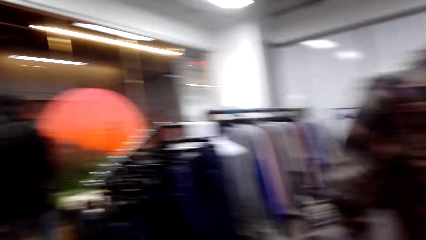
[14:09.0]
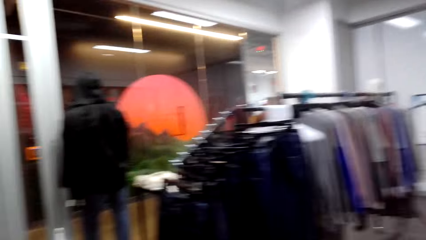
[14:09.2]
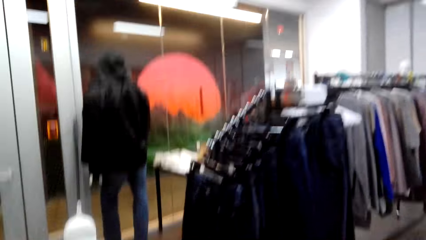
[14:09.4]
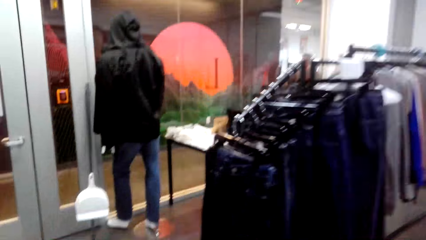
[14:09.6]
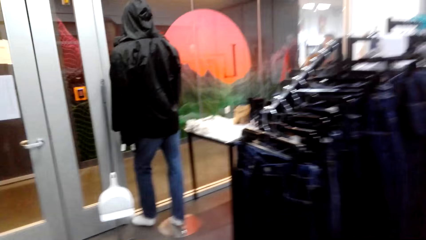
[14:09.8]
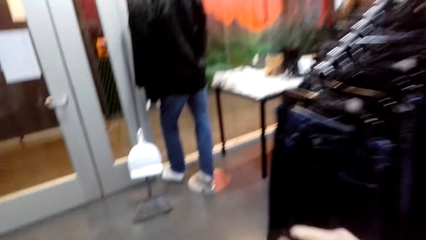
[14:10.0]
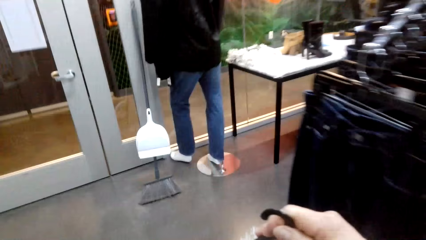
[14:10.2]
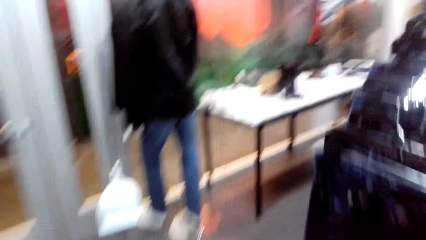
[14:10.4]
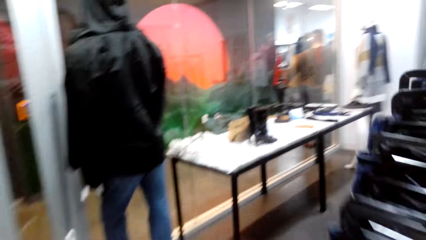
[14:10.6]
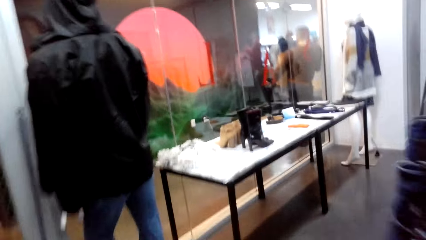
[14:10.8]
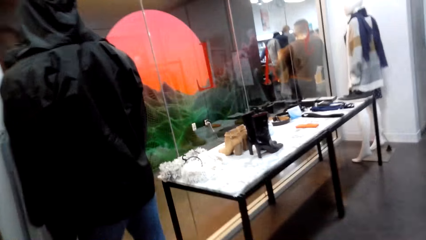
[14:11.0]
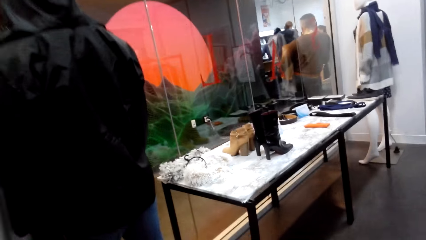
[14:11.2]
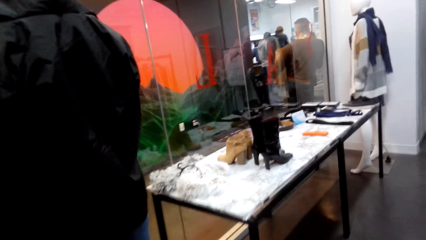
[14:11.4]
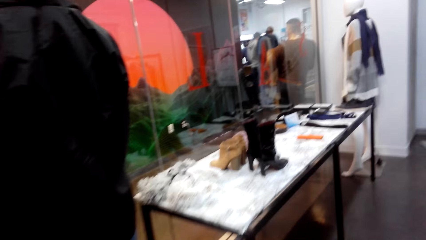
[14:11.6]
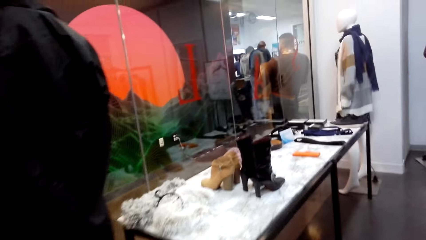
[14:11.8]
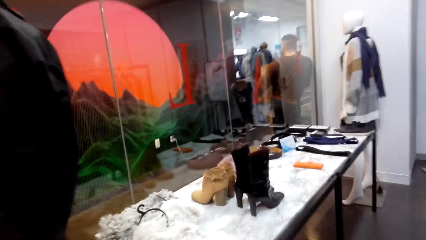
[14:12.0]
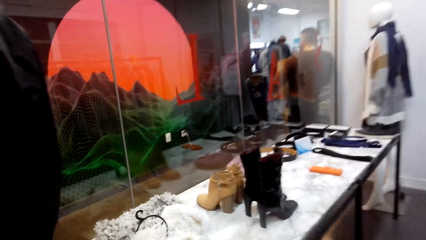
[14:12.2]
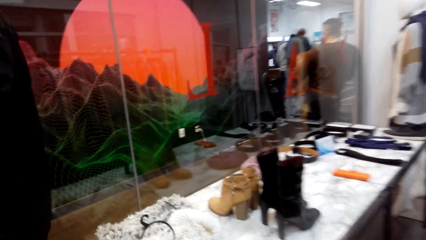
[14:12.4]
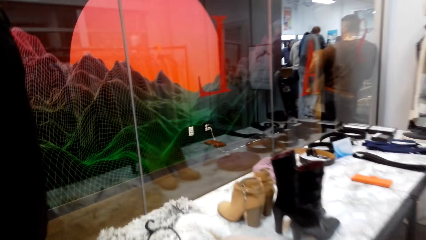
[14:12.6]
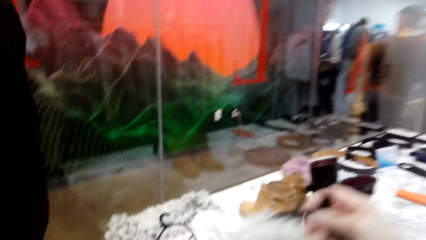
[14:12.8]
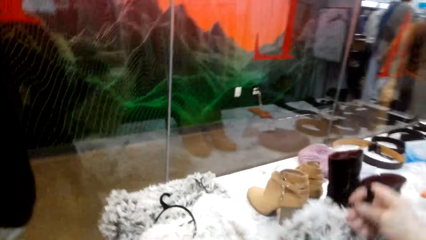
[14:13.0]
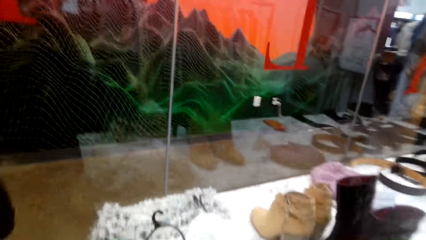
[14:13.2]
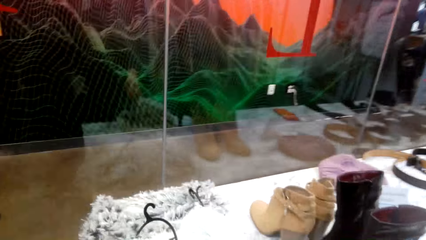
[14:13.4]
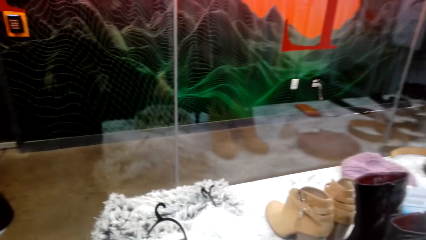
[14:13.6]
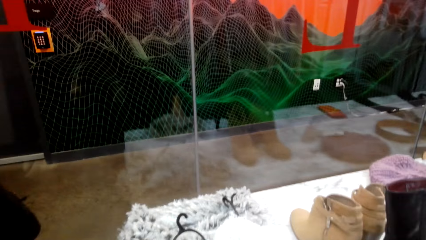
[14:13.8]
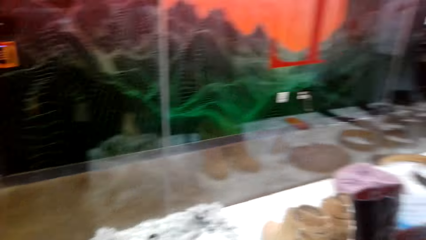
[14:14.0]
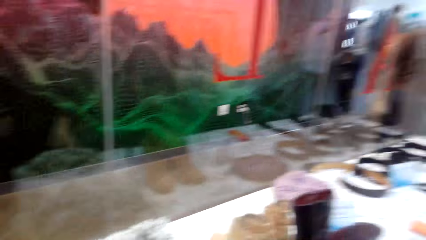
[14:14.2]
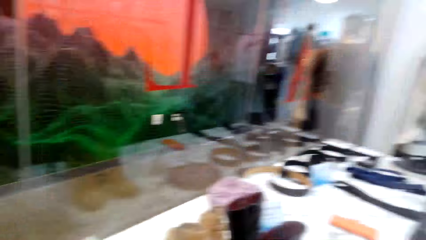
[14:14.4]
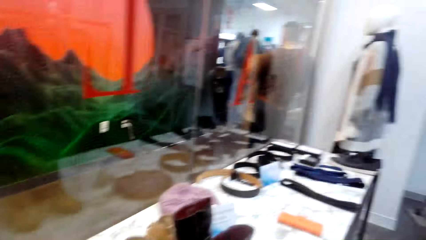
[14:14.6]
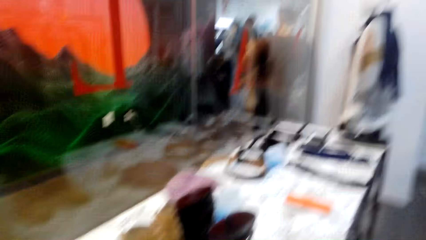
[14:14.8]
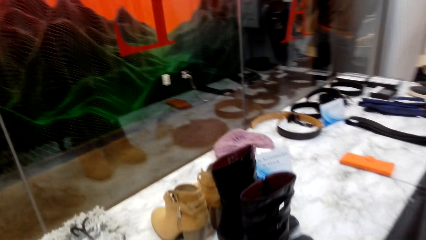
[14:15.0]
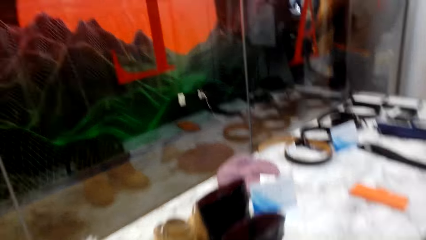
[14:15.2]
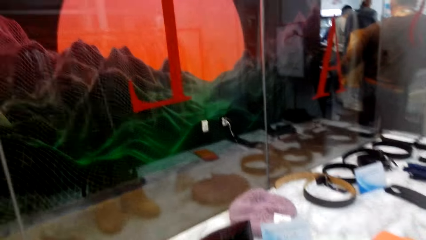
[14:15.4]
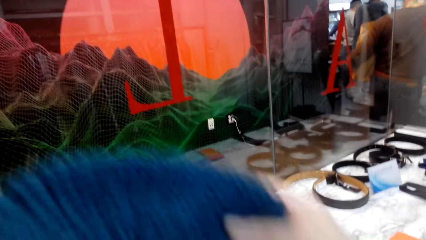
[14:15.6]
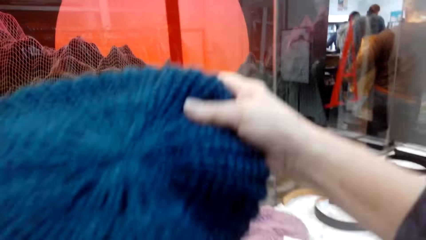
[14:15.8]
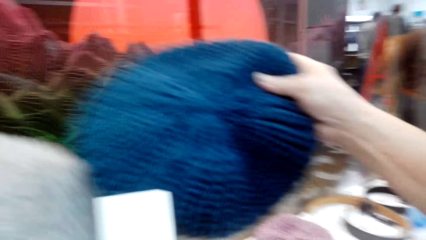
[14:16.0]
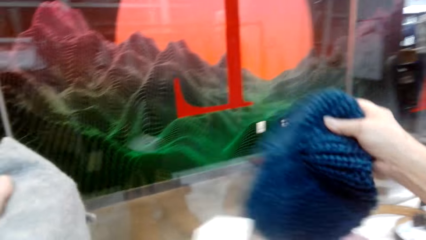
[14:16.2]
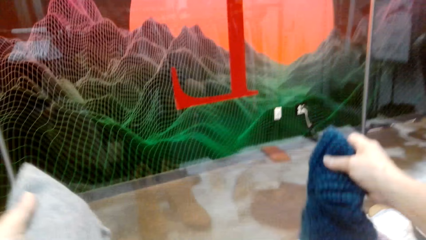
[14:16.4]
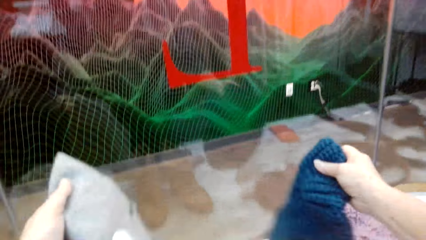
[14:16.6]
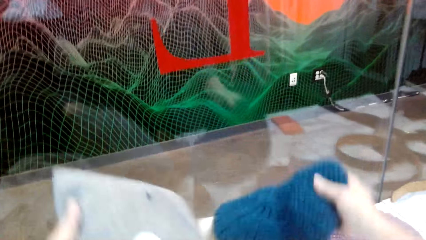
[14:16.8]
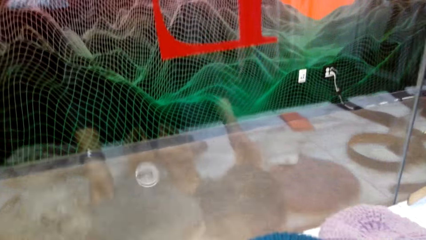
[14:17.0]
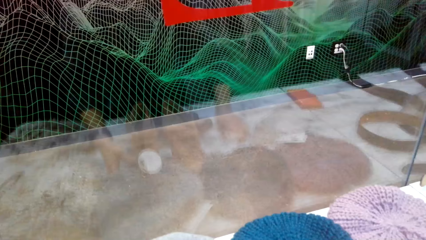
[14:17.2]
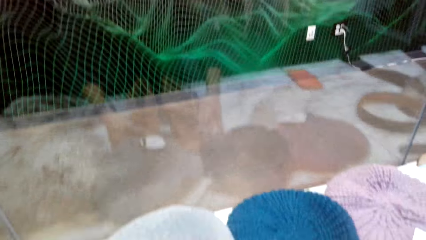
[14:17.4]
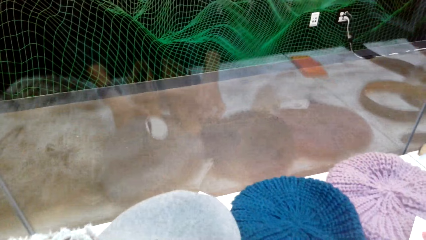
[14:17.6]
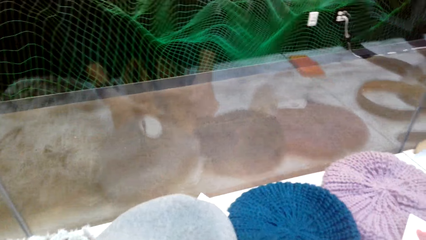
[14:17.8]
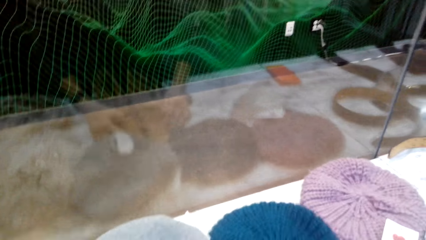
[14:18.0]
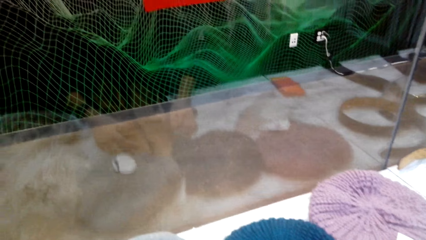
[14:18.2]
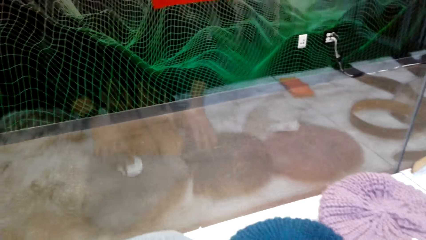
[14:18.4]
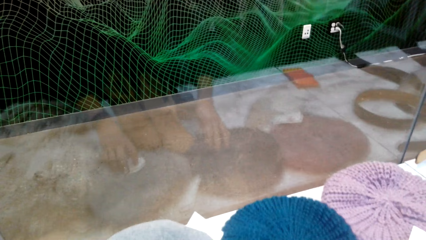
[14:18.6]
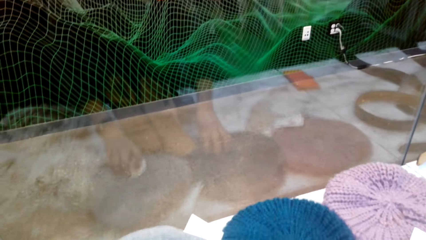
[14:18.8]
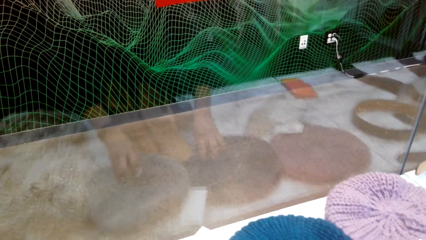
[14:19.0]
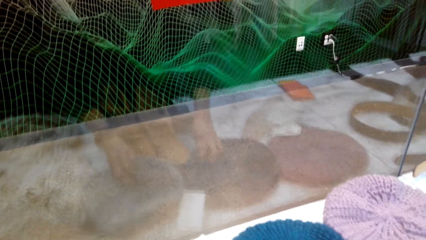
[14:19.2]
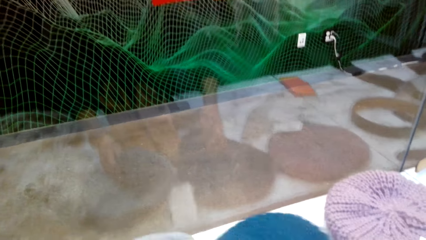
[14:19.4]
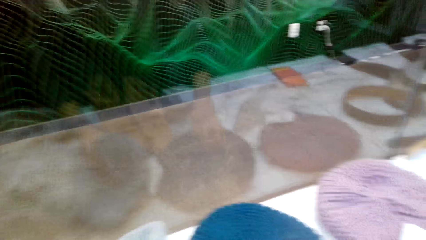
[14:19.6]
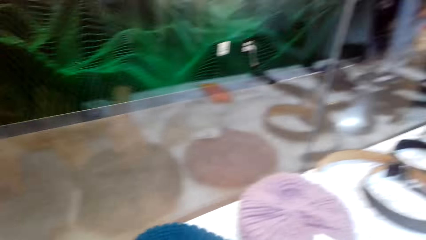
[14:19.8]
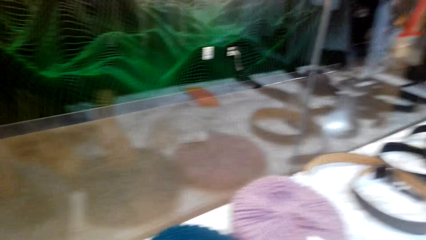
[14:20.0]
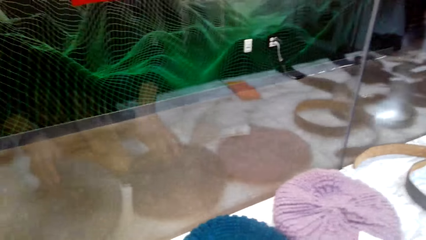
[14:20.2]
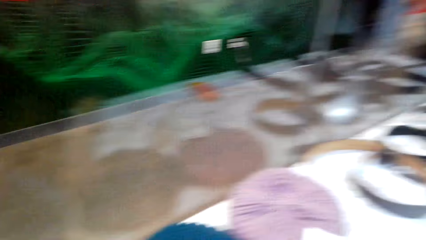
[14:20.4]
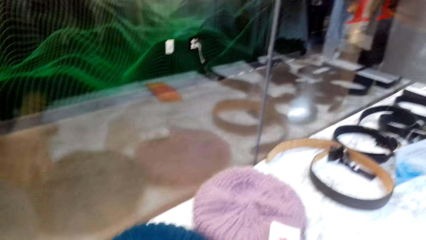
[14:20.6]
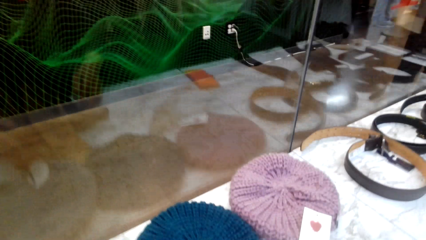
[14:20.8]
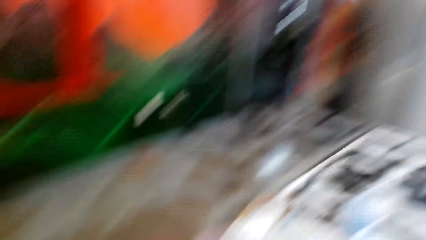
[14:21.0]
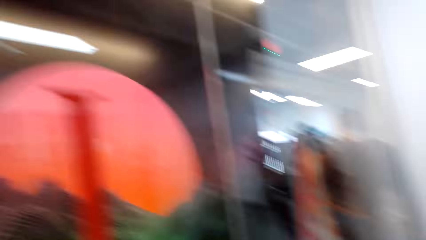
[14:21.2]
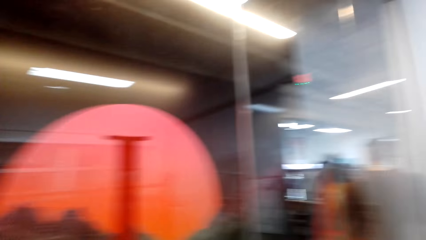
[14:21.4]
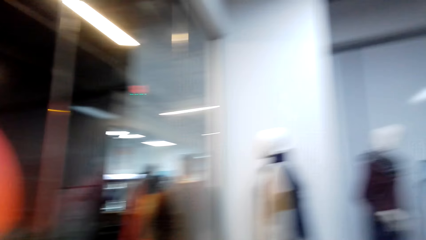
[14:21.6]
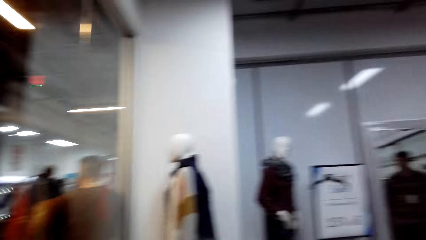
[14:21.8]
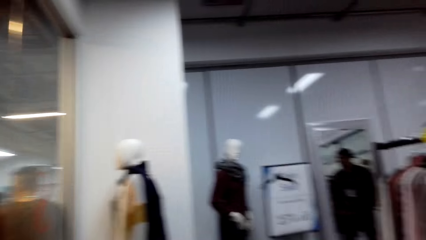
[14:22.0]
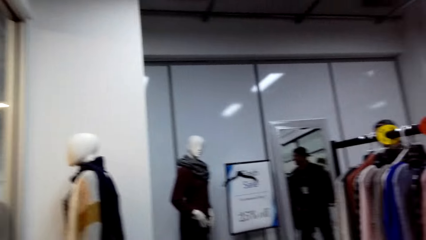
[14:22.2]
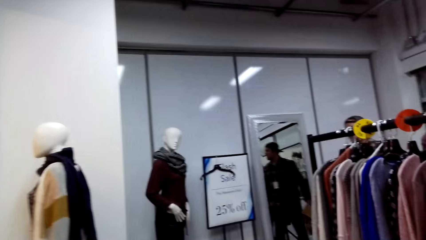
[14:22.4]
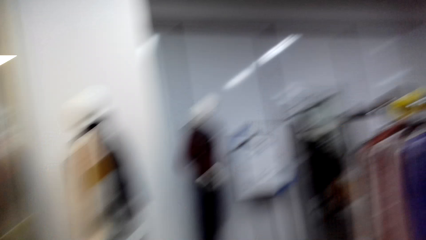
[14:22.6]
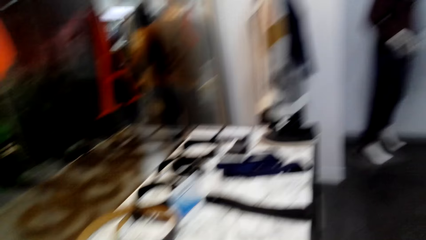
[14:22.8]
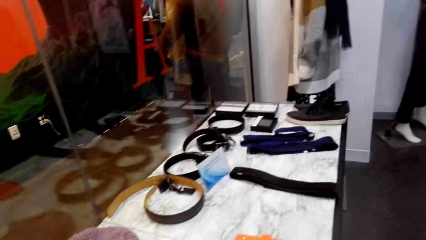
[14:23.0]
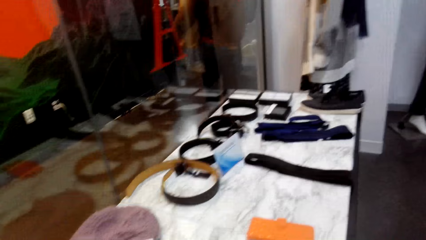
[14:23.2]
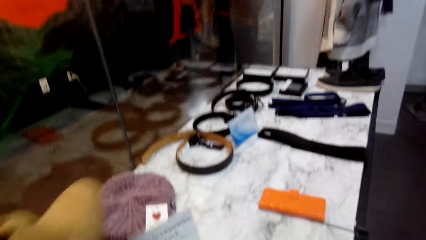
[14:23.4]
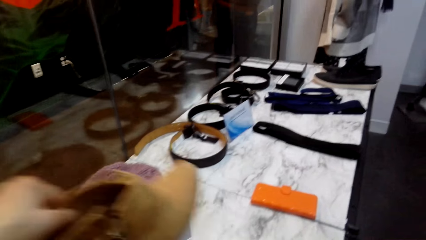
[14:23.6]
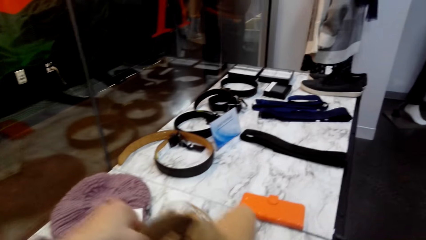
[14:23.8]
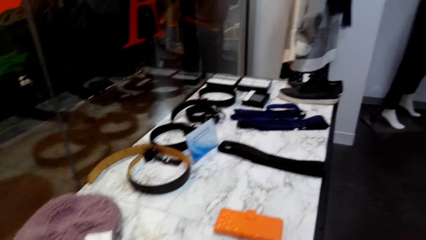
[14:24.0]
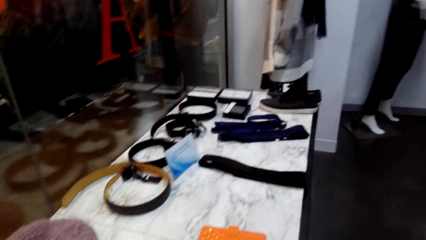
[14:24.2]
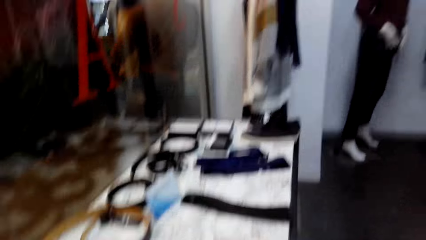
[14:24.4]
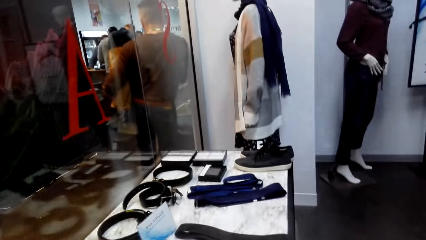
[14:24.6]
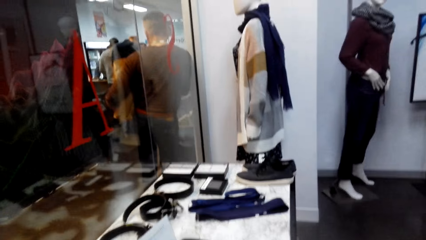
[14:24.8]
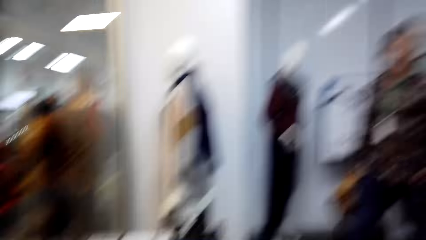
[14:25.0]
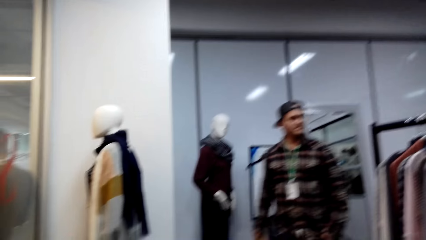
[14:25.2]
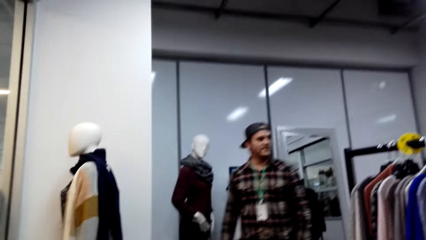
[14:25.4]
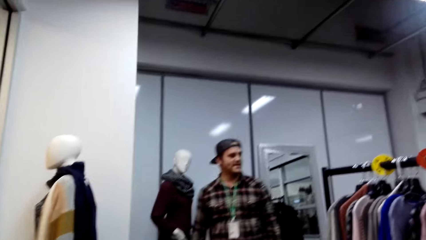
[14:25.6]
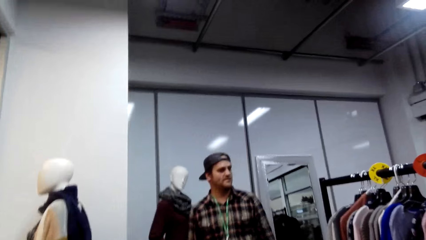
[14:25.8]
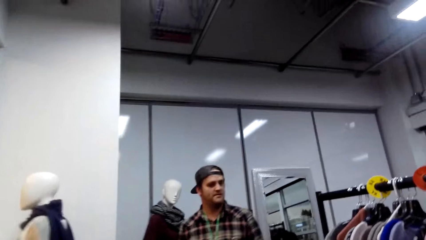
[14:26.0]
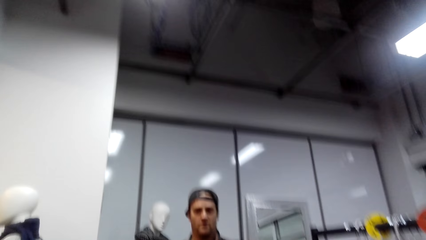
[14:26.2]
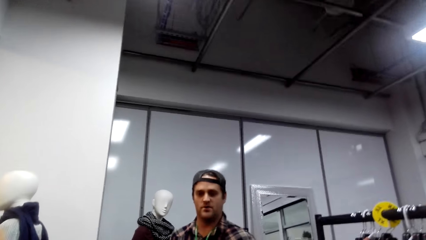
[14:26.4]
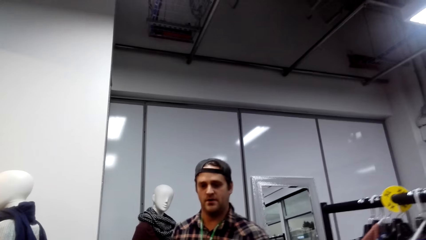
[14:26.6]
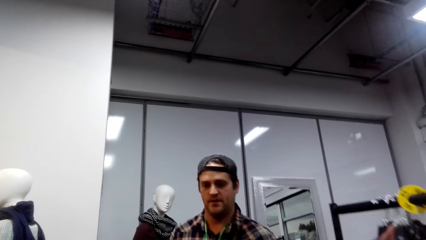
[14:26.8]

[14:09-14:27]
The camera wearer walks around. They look around. They pick up the cap. They examine the fabric. They put the cap on the table. They drop the fabric. They arrange the caps on the table. They examine the fabric. They look around.
